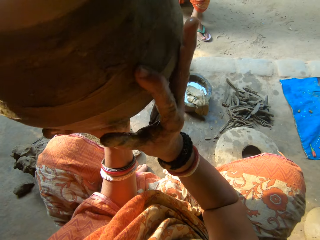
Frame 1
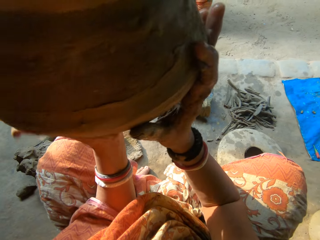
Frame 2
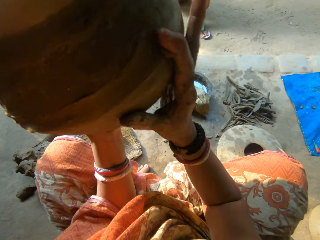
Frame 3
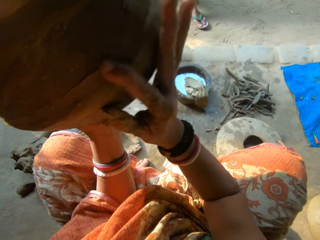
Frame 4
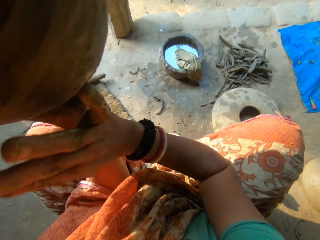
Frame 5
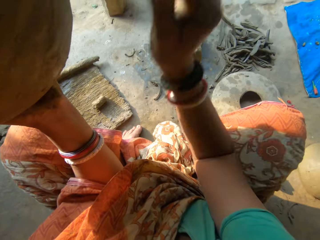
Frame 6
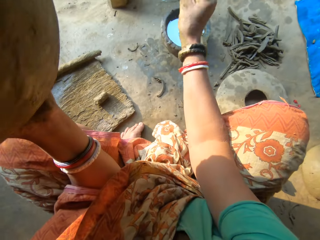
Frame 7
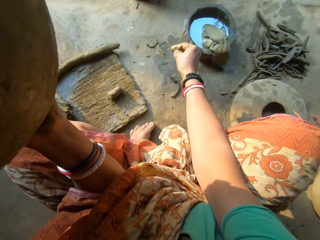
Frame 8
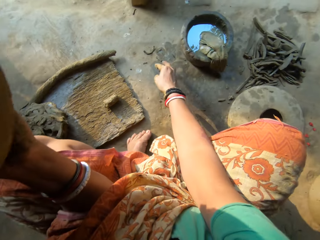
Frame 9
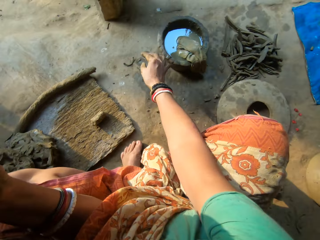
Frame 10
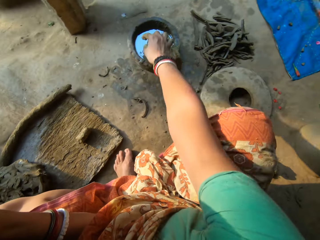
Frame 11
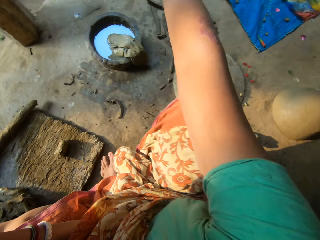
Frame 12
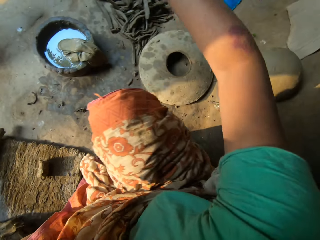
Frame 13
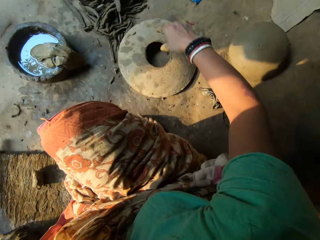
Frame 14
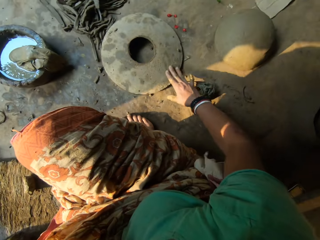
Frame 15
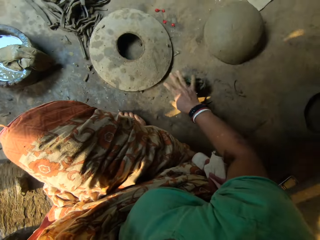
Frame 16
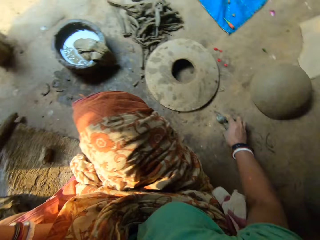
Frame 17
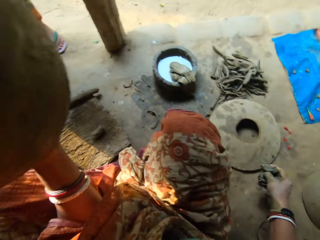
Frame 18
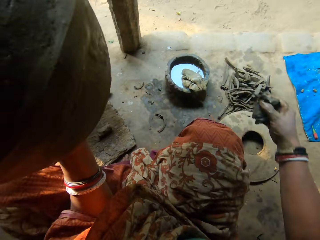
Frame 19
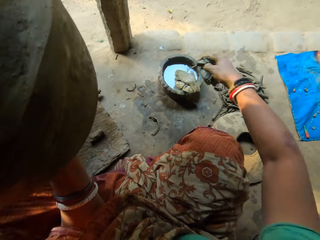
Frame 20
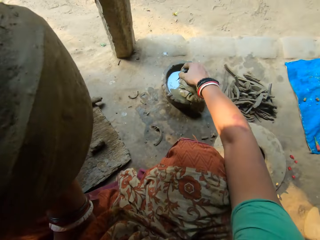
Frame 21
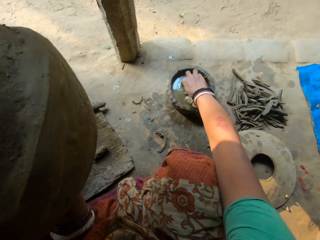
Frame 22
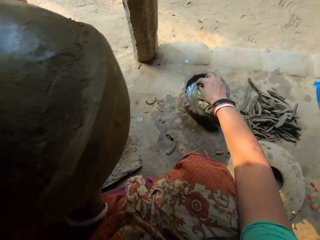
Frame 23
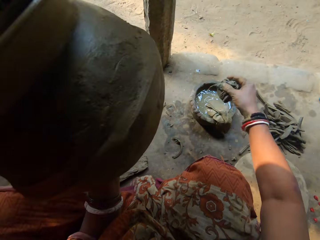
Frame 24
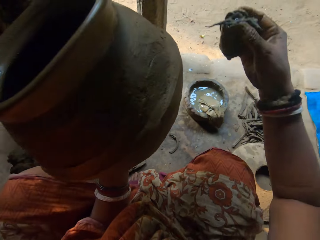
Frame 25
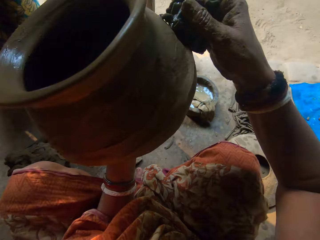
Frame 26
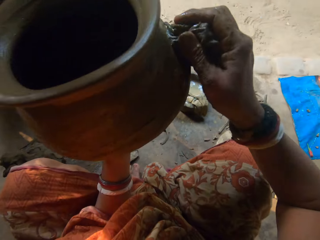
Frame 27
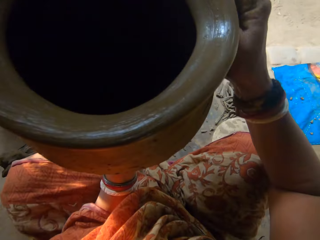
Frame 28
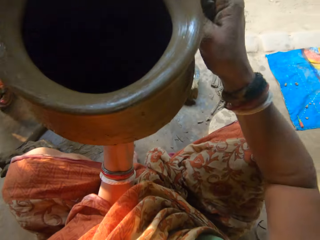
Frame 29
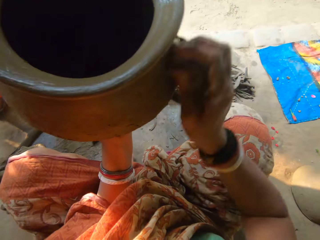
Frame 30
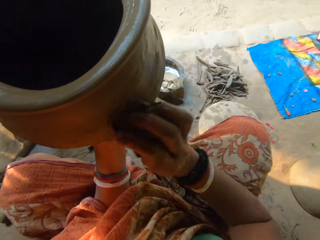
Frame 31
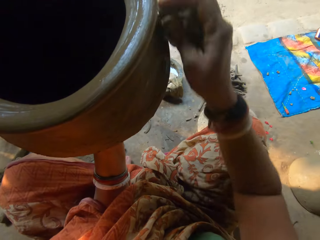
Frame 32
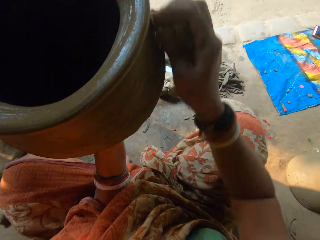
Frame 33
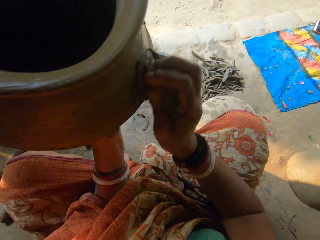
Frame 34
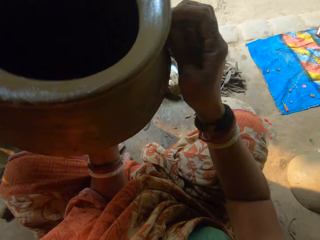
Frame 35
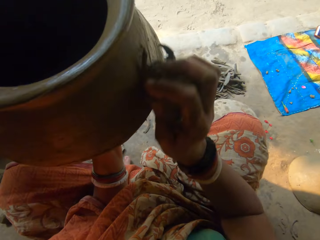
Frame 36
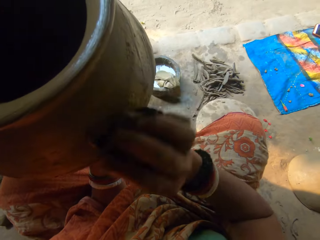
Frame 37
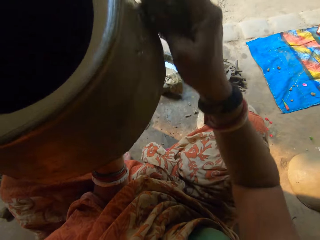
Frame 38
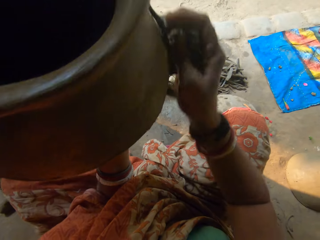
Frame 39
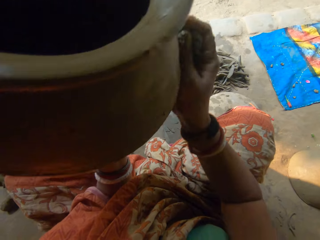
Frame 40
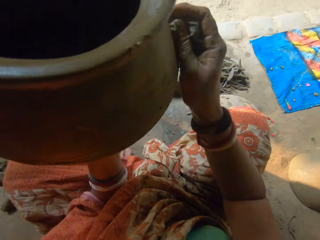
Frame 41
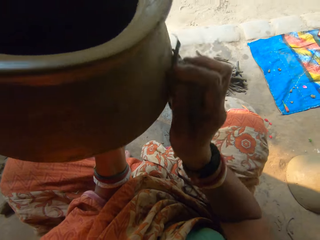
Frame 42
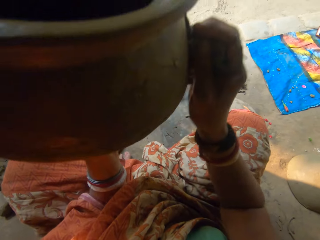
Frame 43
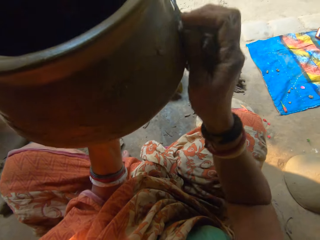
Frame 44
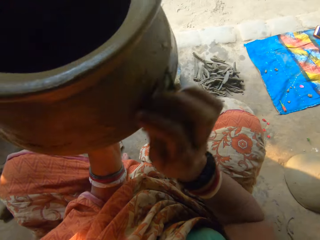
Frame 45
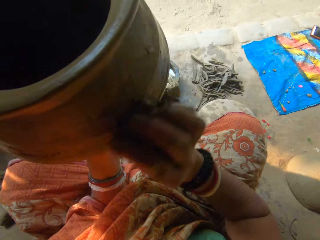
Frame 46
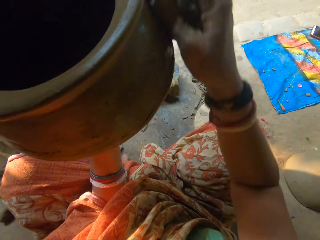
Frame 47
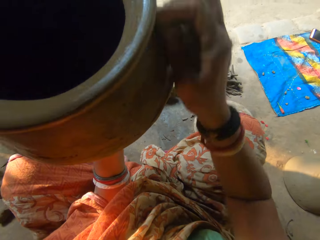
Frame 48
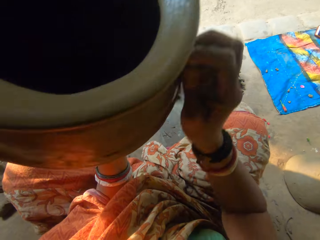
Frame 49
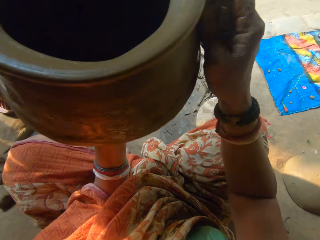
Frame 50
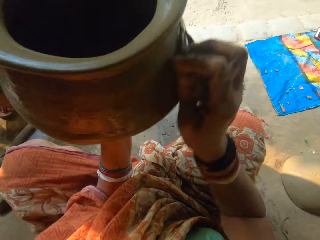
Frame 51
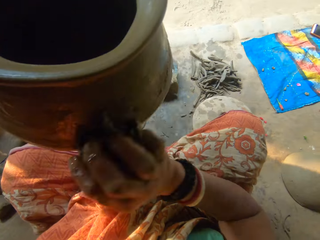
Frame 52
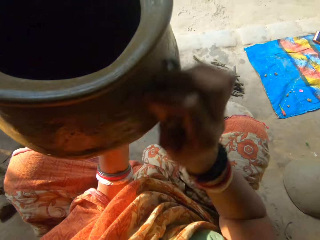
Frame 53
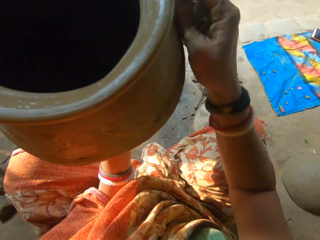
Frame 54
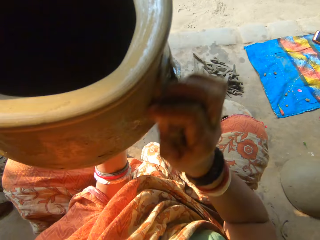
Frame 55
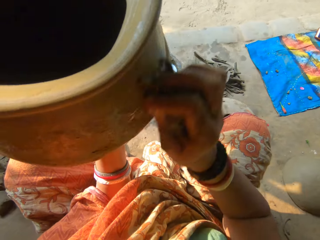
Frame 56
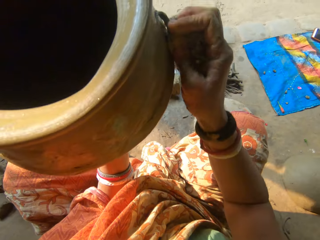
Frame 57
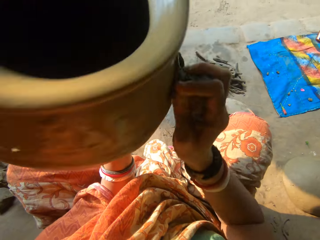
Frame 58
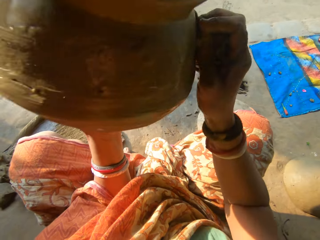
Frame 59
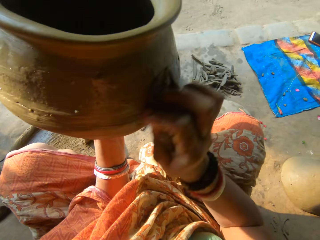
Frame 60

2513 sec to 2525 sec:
The camera wearer picks up the napkin on the floor with her right hand. She dips the napkin into the water with her right hand. She cleans the outside of the ceramic clay with the napkin in her right hand.

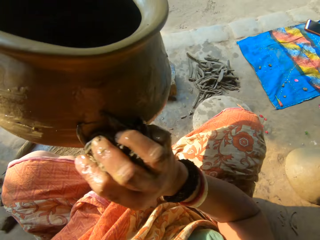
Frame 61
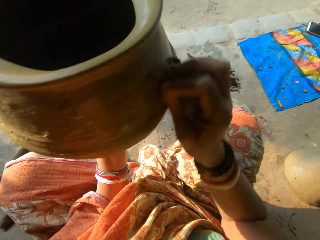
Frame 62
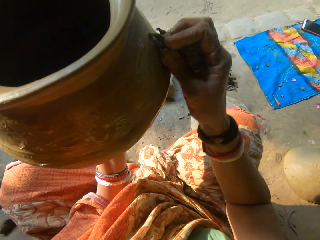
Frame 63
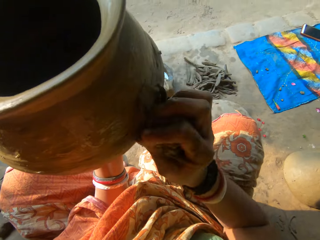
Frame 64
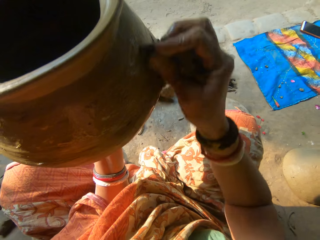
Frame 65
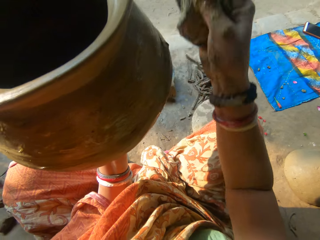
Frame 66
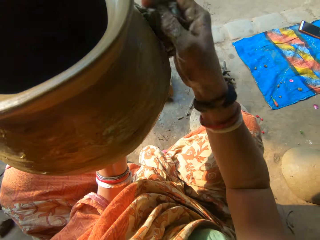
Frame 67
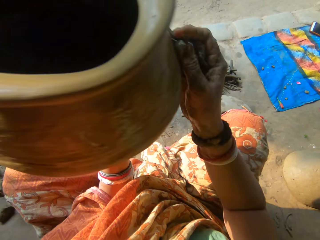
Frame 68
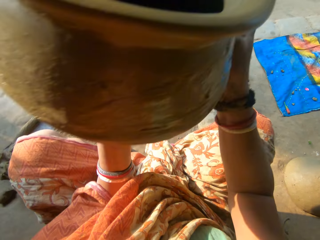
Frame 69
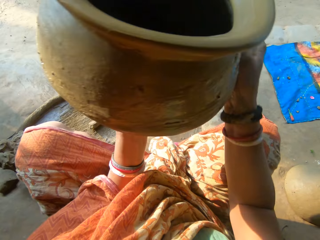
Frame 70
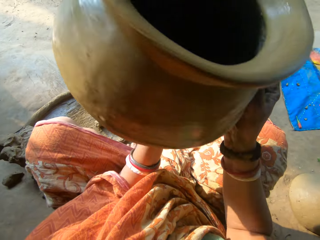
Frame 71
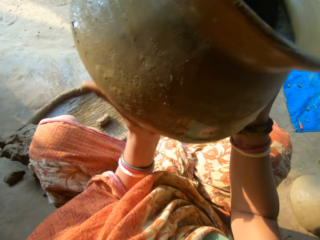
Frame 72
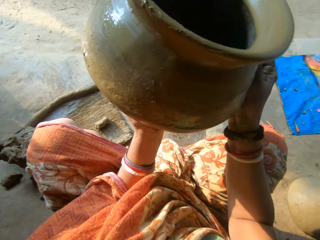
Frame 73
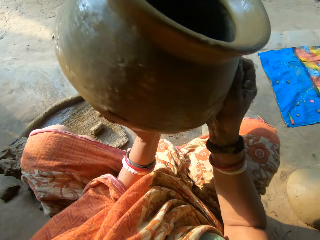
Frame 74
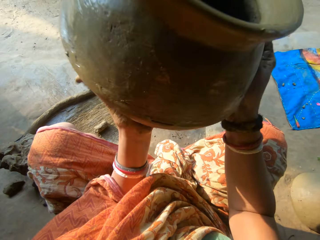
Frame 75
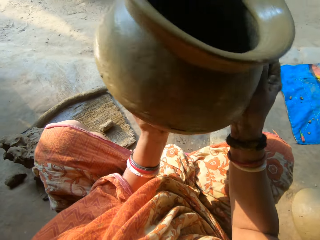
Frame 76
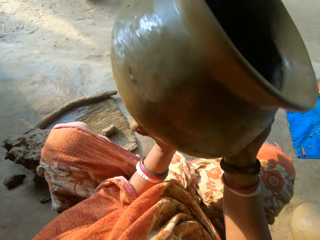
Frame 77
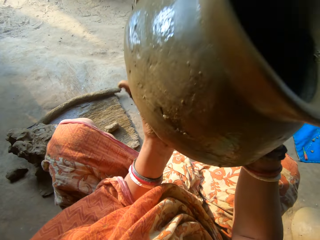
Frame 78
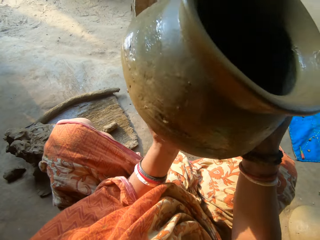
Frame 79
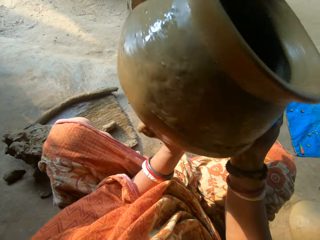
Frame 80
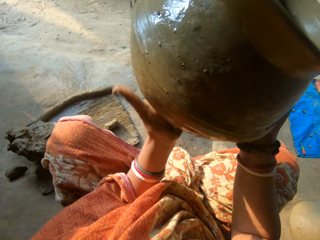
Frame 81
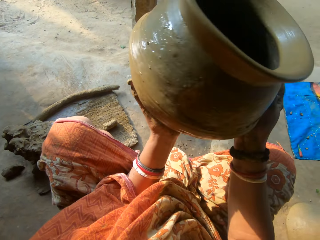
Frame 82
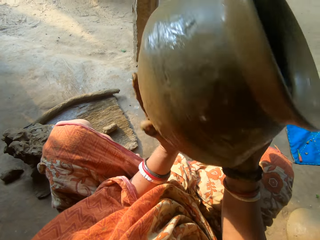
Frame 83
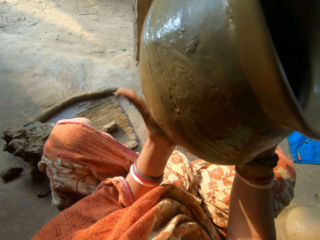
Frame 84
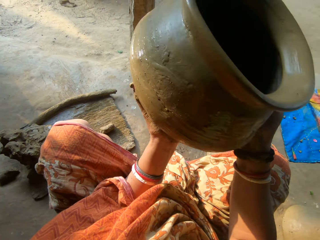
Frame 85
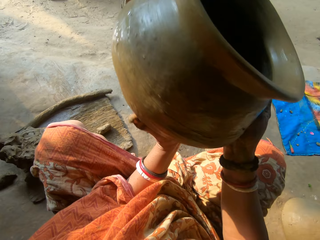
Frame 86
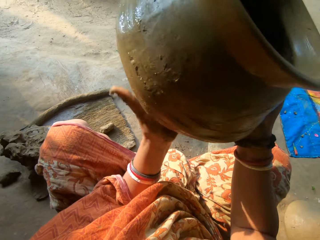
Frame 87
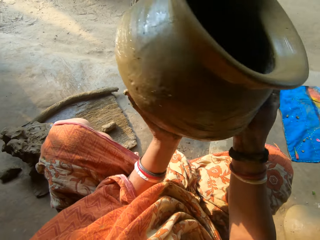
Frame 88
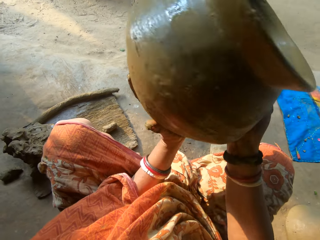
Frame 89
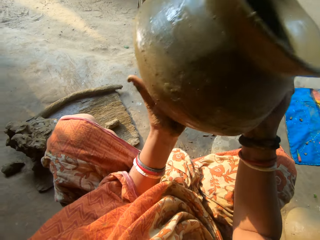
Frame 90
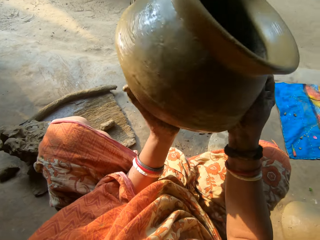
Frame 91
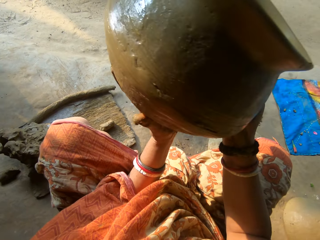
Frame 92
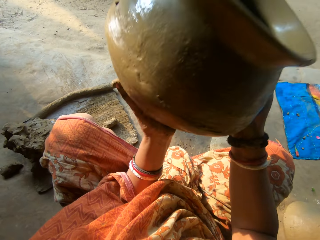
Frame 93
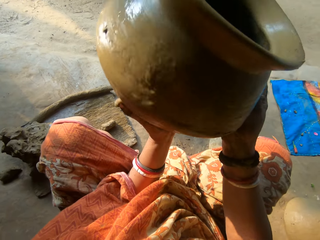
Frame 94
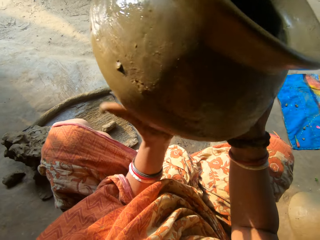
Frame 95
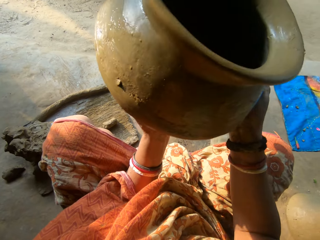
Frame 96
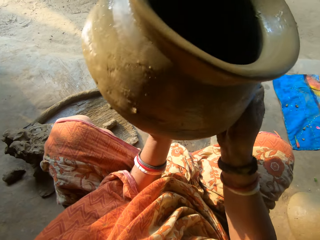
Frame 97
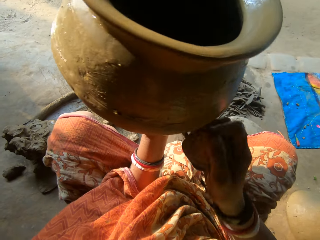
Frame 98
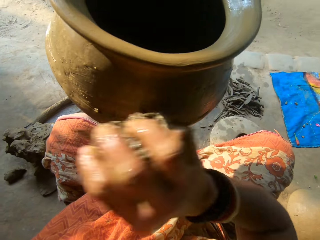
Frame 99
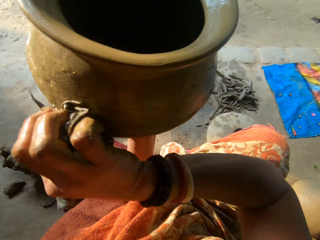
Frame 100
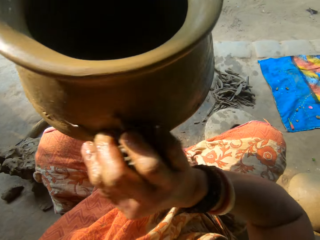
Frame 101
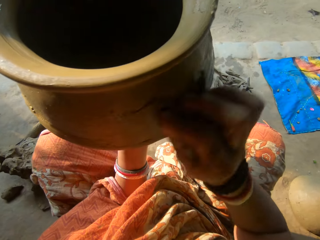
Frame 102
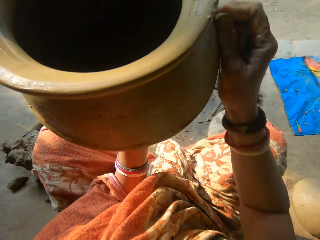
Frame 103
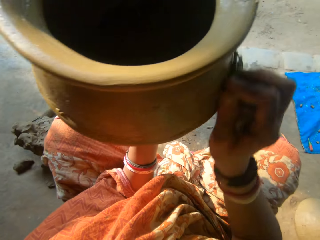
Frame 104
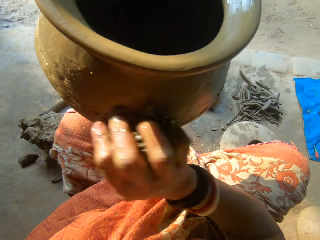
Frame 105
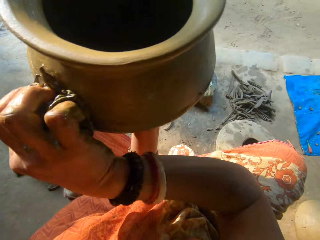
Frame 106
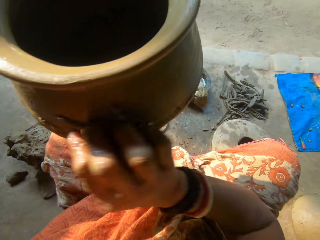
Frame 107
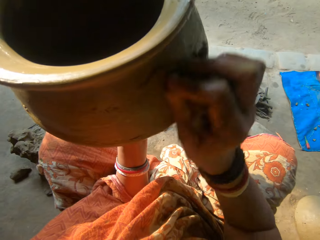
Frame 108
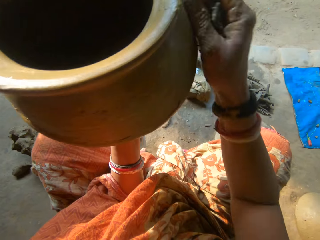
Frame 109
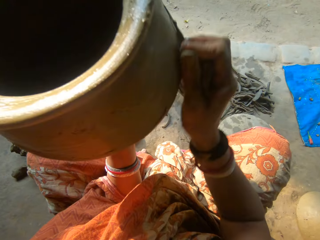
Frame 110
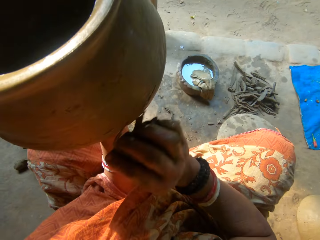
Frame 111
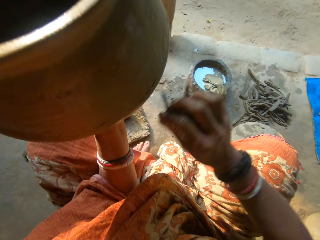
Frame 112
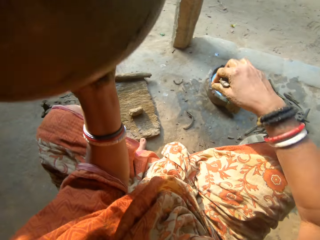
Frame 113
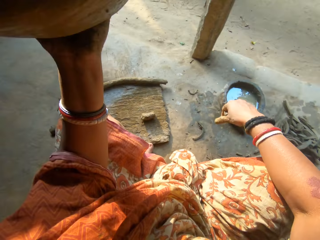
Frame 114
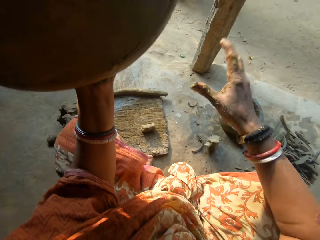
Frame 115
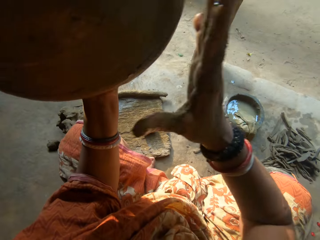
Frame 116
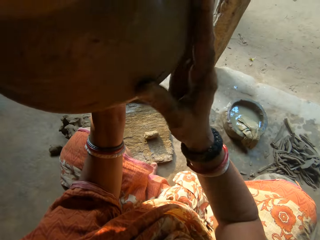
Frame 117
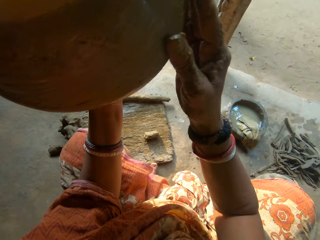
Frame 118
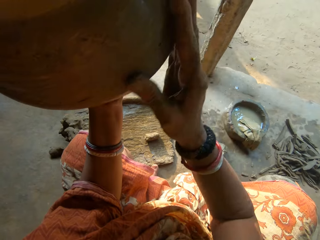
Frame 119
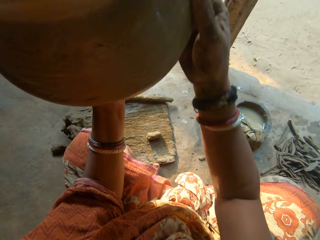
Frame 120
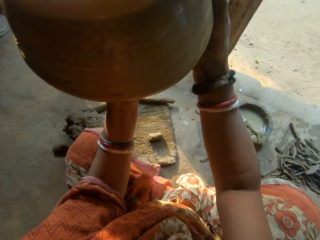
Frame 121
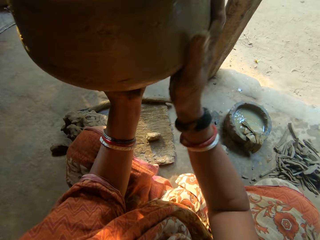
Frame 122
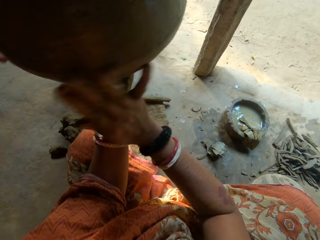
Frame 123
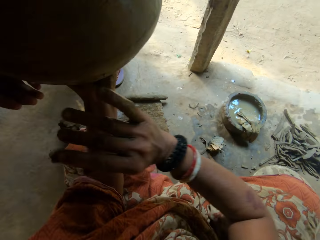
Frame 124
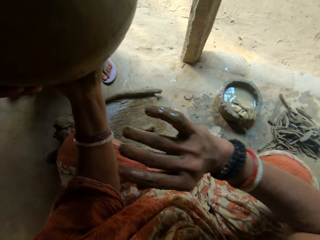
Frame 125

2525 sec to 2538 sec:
The camera wearer drops the napkin in her right hand on the floor. She scratches the pot. She smoothens the outside of the ceramic clay with her right hand. A woman moves towards the camera wearer.
